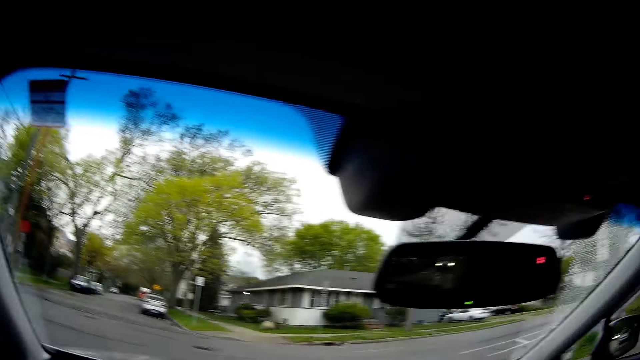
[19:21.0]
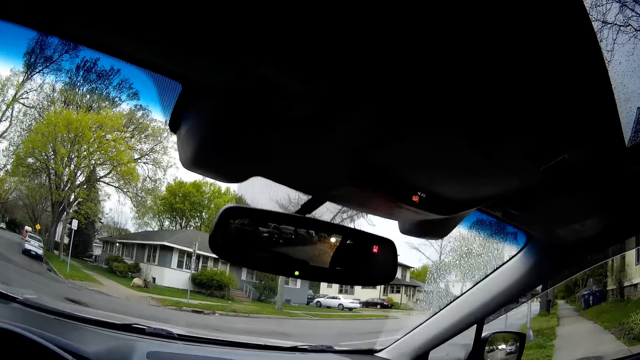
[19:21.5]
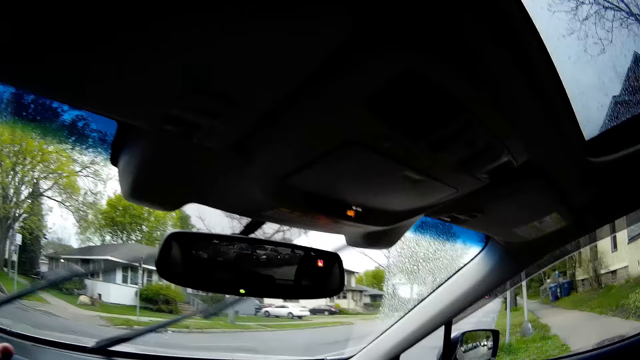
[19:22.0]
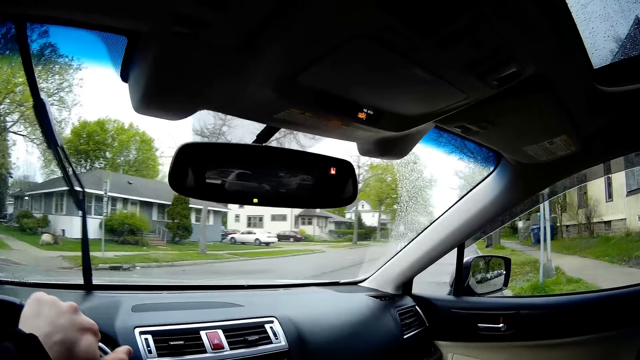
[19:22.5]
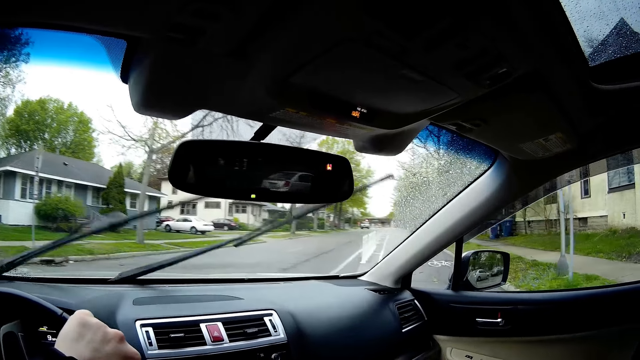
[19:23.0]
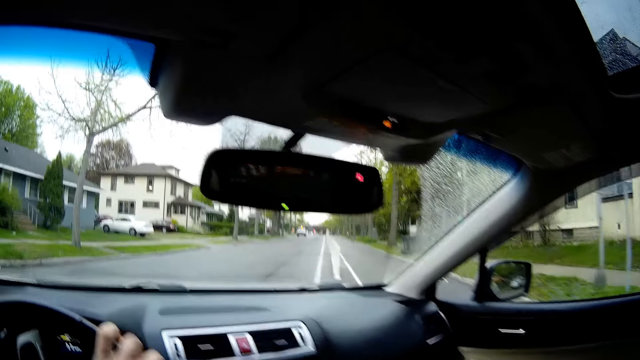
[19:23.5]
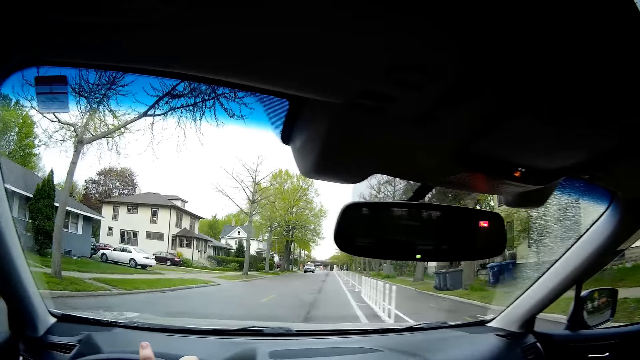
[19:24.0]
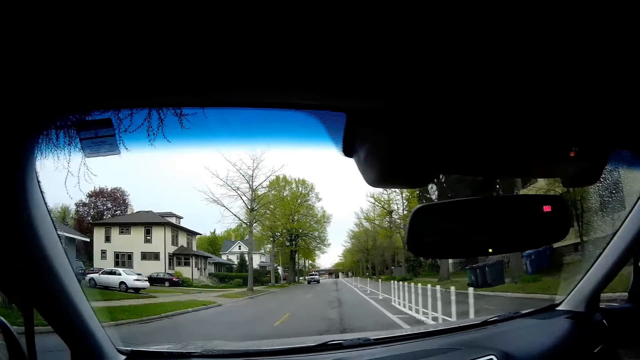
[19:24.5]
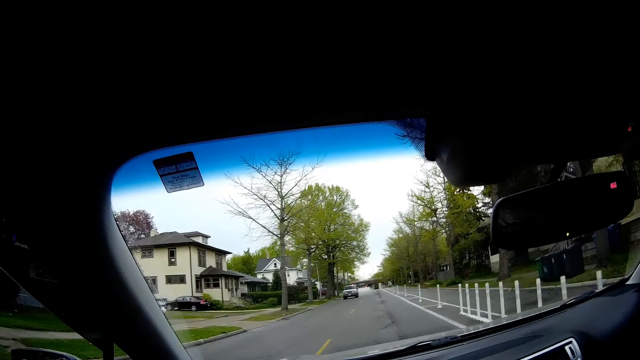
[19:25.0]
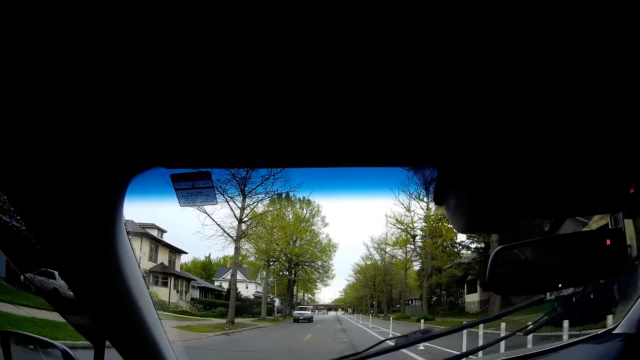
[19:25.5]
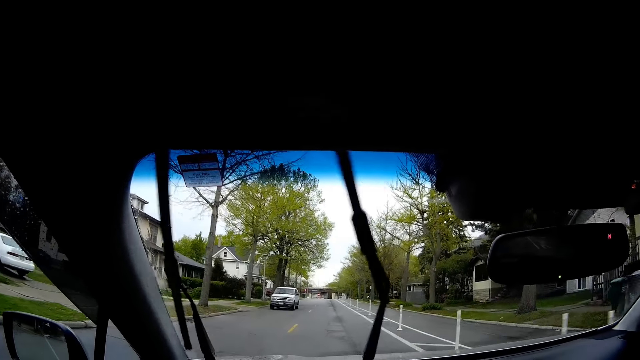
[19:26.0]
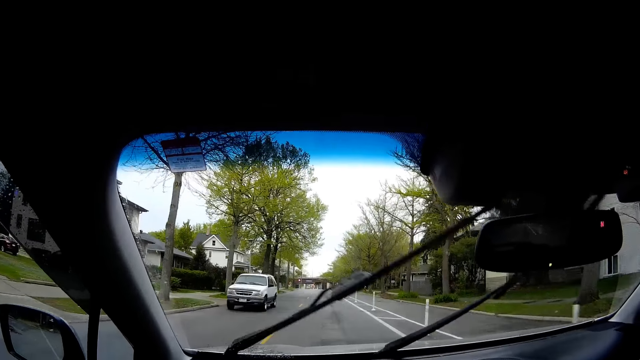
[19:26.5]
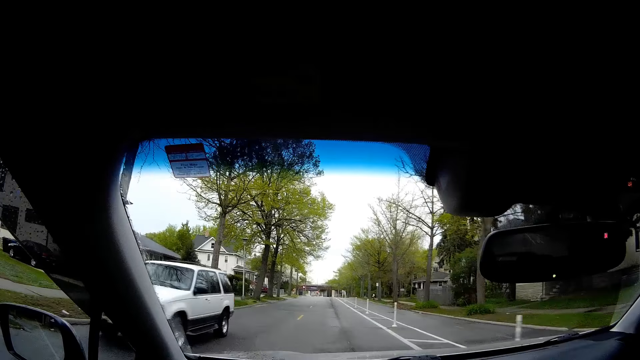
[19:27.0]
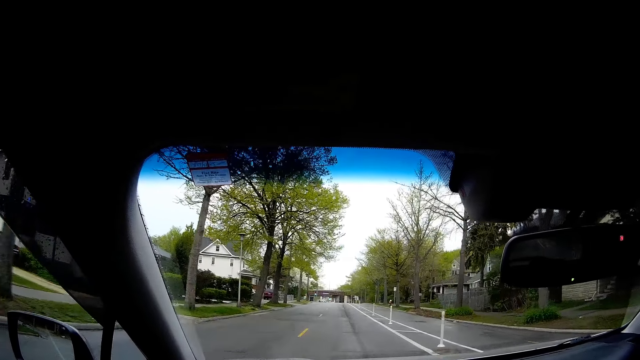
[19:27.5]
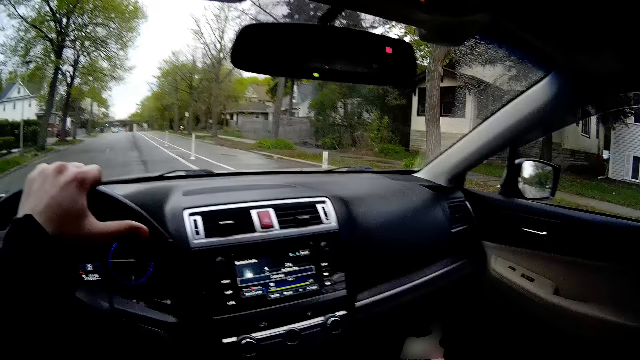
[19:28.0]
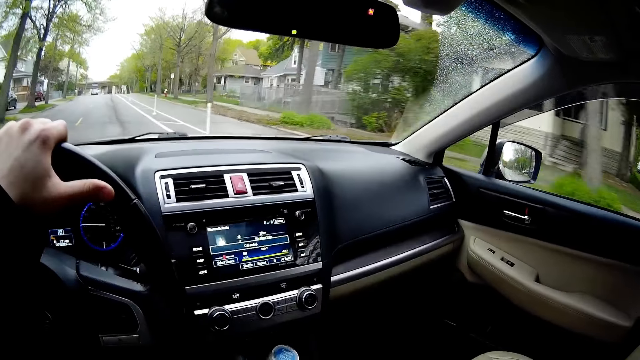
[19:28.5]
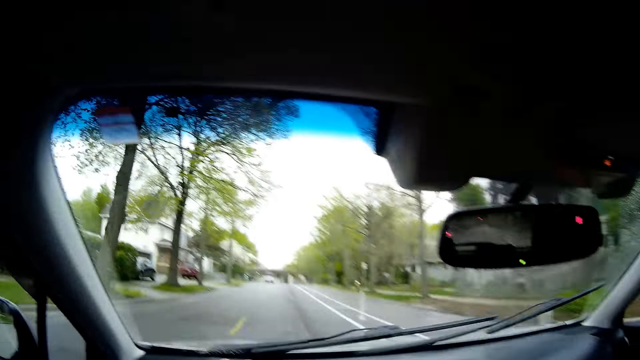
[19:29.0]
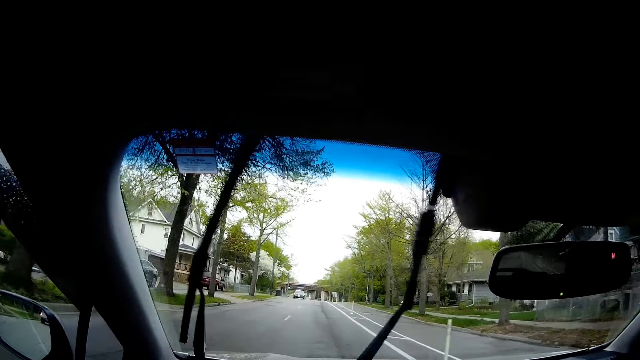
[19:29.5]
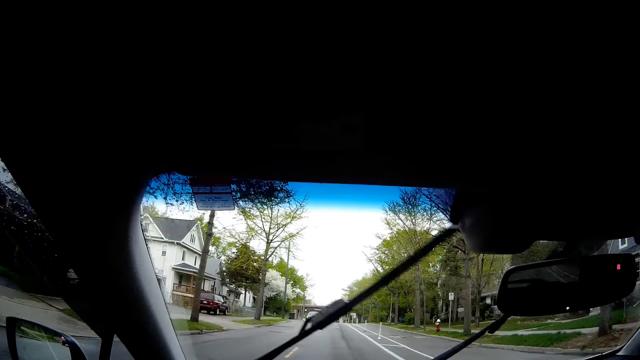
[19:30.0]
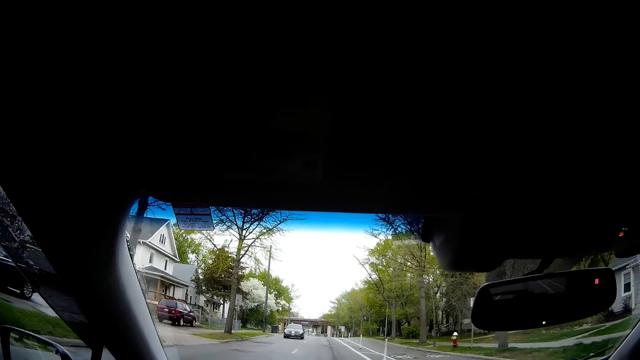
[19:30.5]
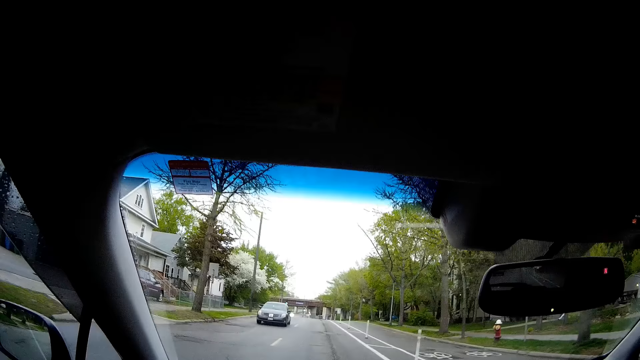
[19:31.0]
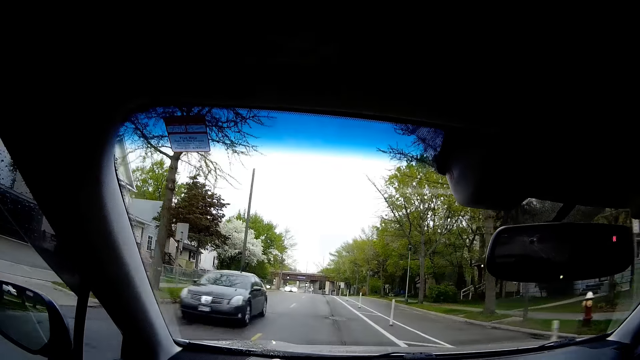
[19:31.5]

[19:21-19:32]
The camera wearer makes a right turn. A car drives past the camera wearer. The camera wearer talks to a person on the phone. They drive the car on the road. A car drives past them.

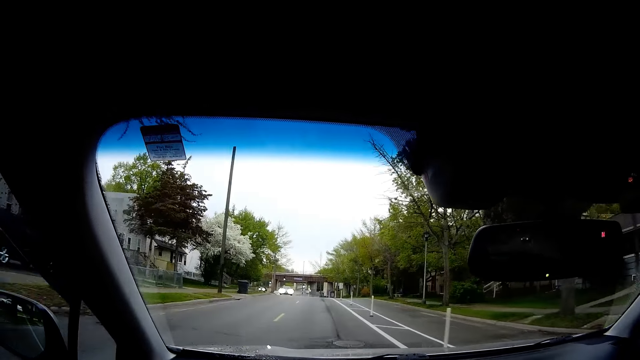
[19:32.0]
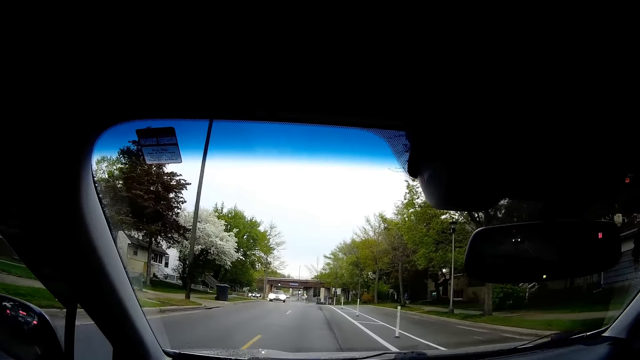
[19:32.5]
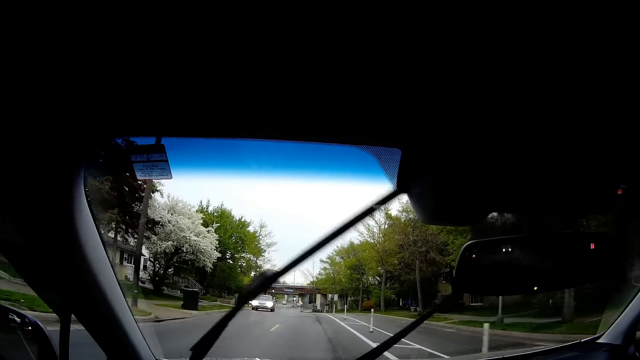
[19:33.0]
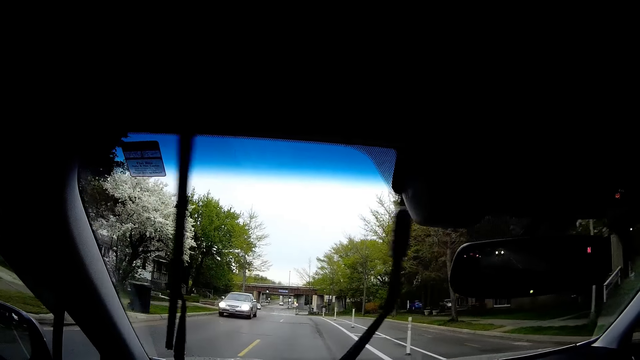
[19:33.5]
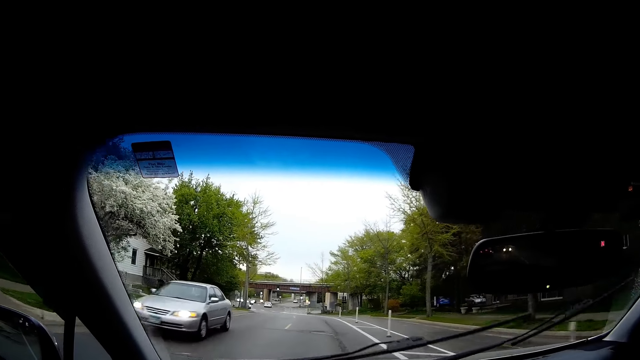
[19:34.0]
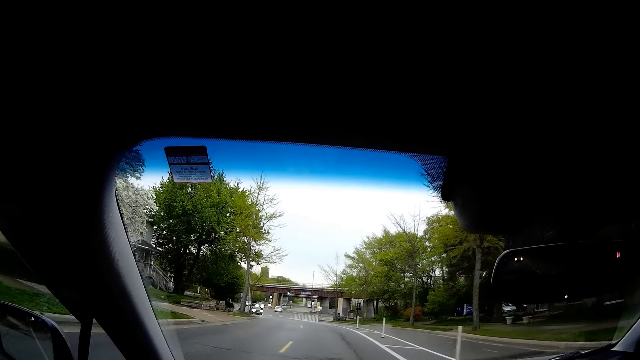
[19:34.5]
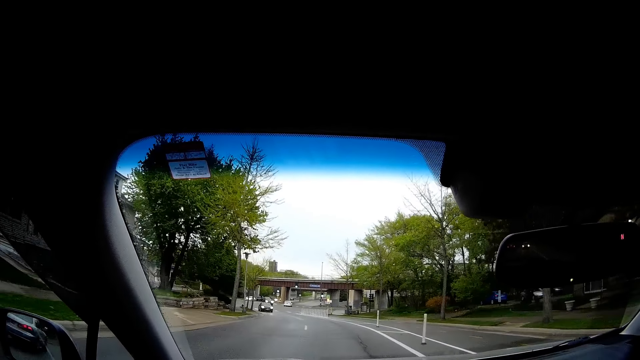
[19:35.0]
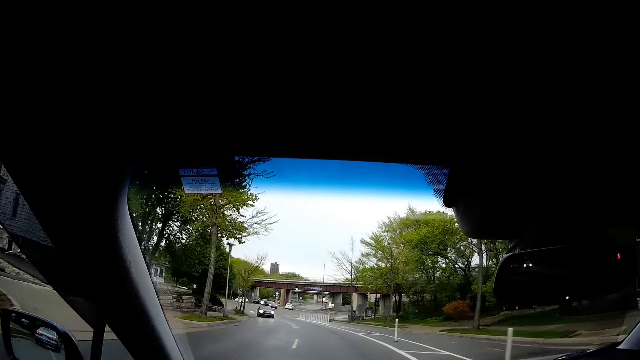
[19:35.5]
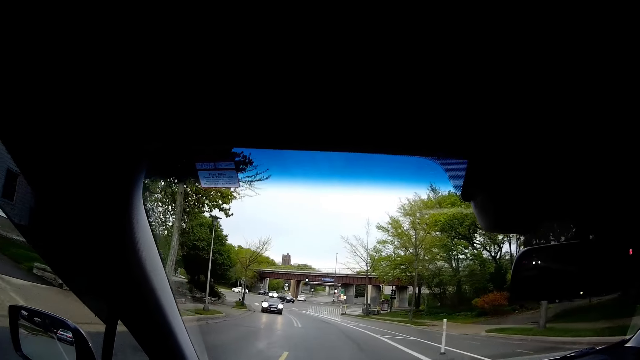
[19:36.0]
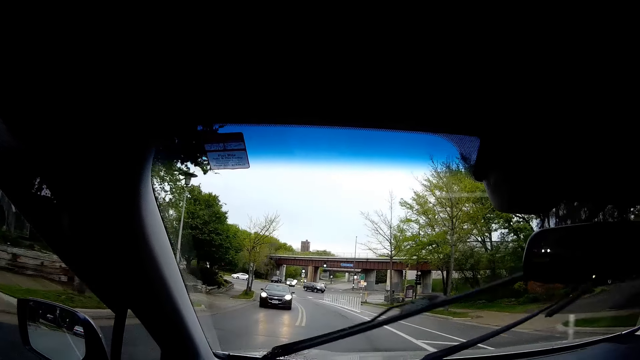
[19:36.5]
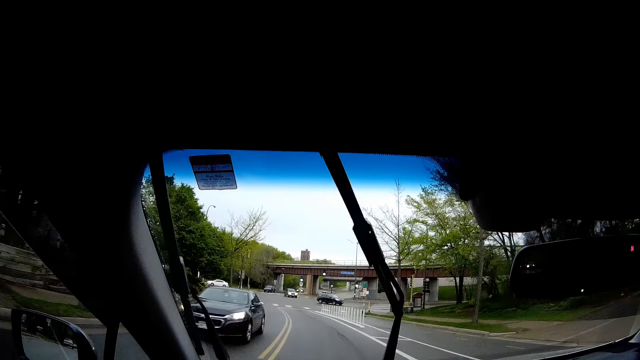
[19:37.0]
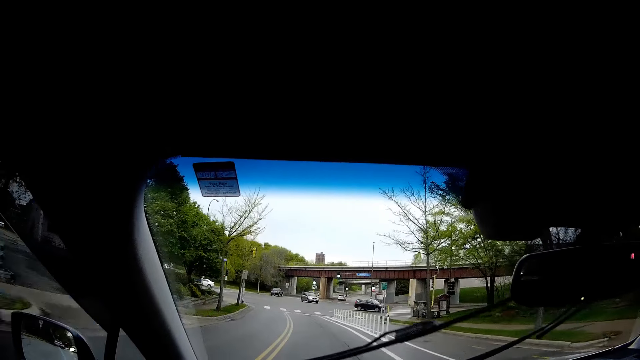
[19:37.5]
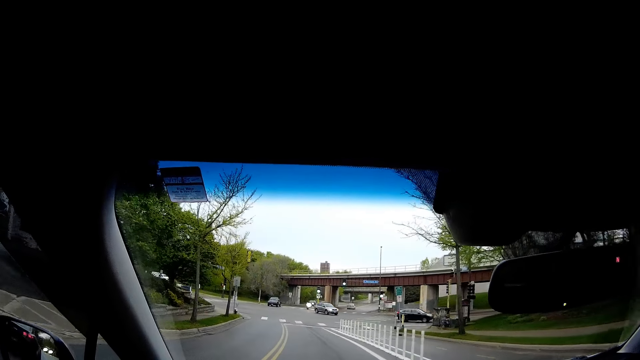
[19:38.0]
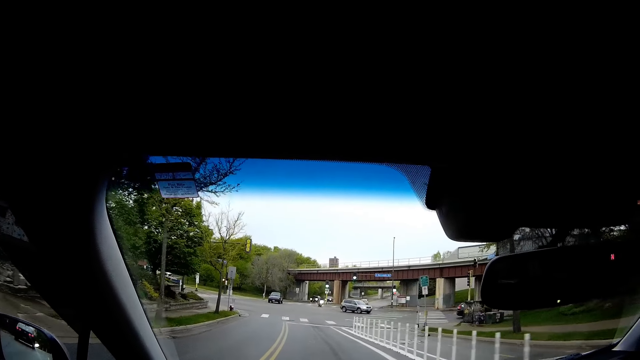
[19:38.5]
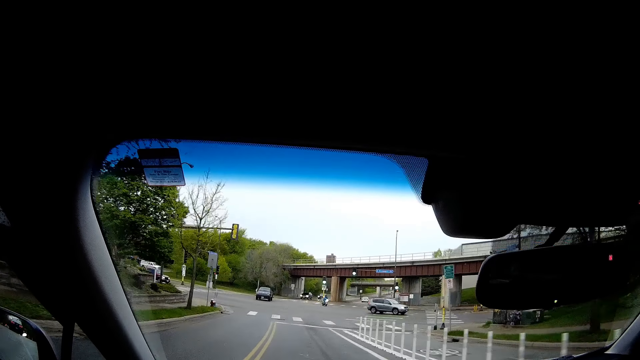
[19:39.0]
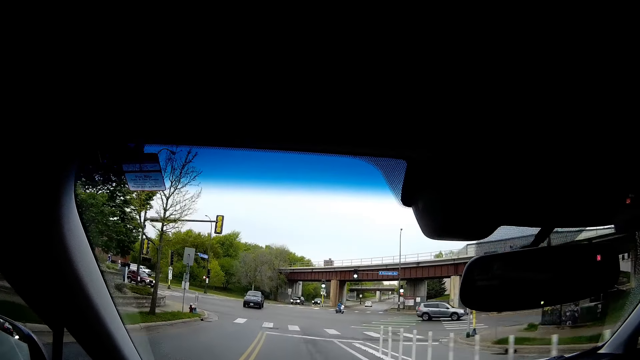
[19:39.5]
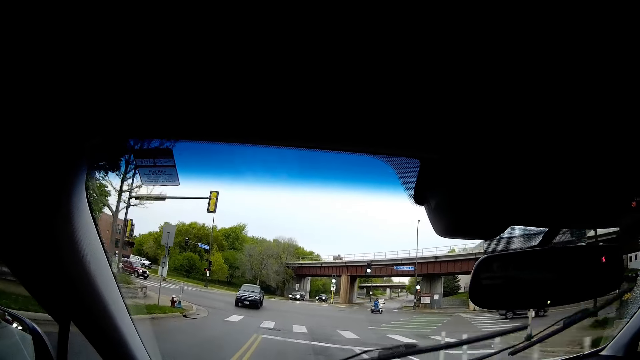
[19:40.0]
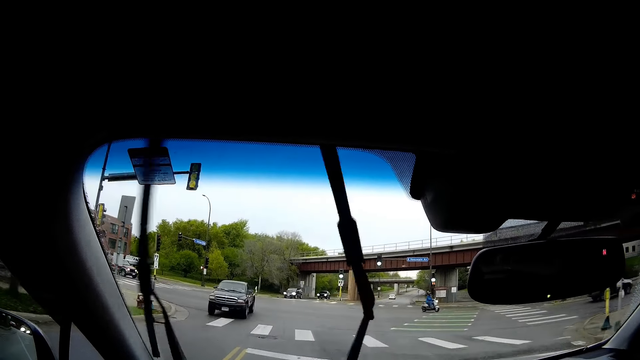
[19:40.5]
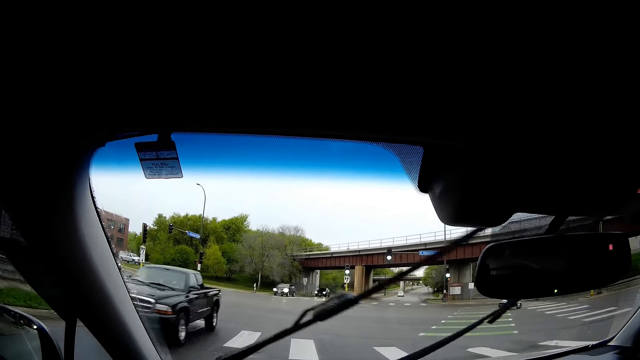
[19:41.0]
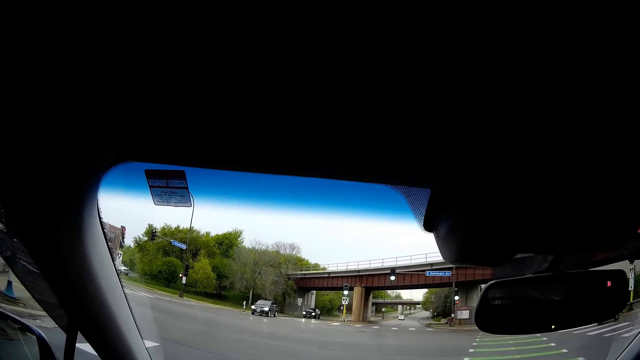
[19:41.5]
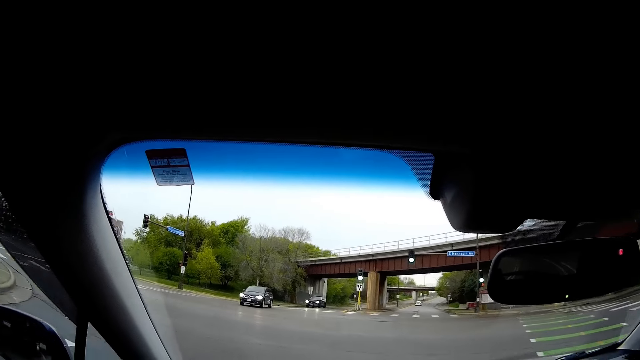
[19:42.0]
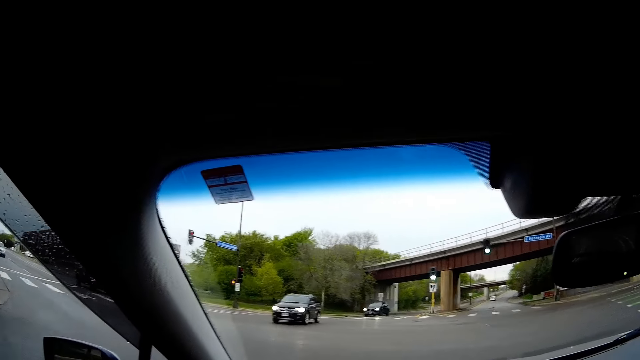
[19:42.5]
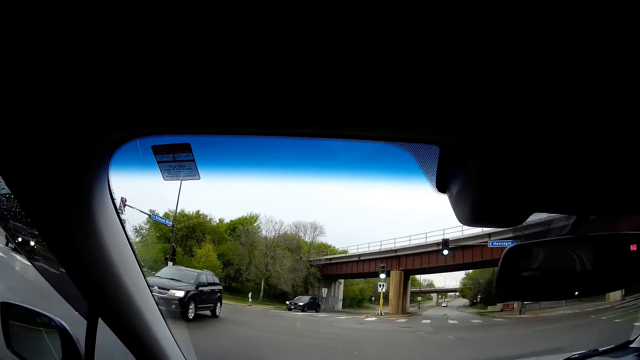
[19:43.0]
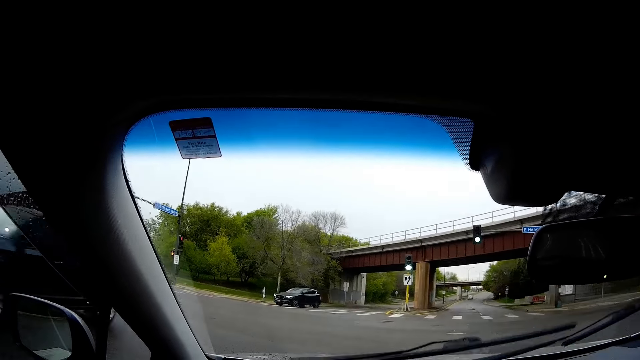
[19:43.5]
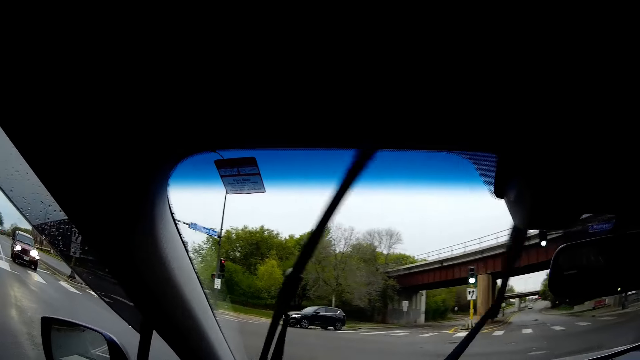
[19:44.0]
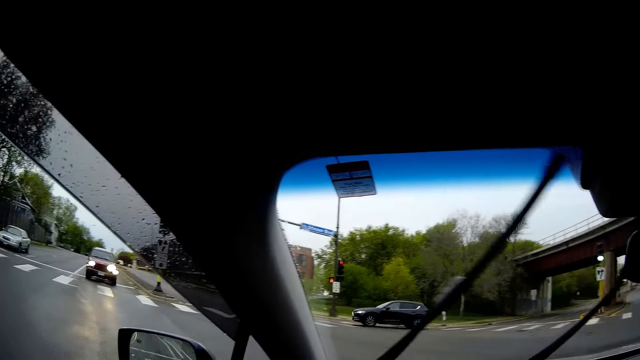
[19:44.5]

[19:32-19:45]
A car drives past the camera wearer repeatedly. The camera wearer interacts with a virtual assistant. A car drives past them. The camera wearer makes a left turn.
